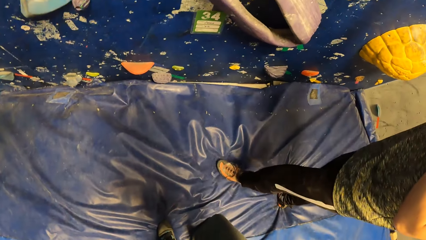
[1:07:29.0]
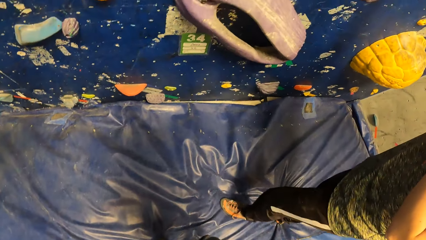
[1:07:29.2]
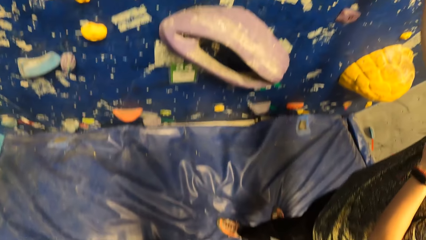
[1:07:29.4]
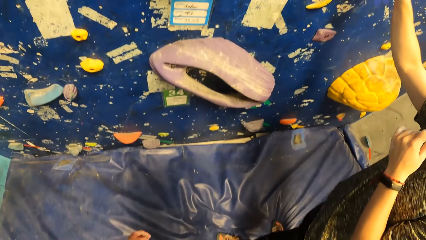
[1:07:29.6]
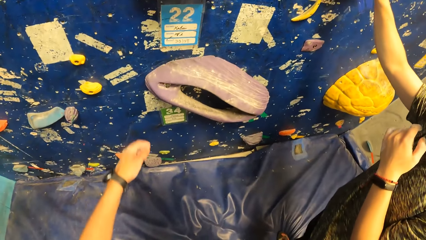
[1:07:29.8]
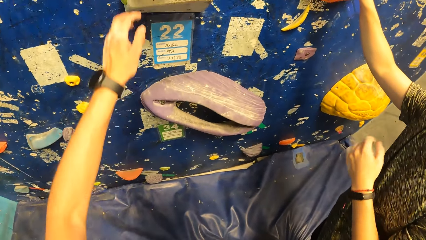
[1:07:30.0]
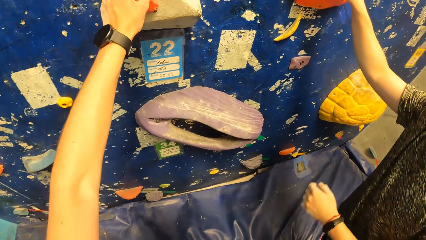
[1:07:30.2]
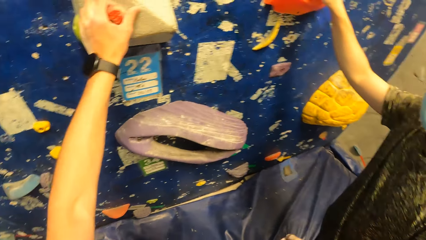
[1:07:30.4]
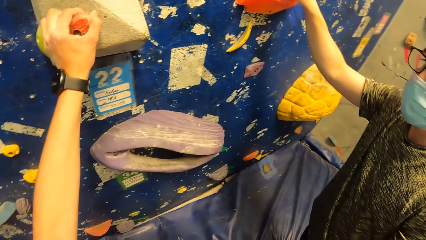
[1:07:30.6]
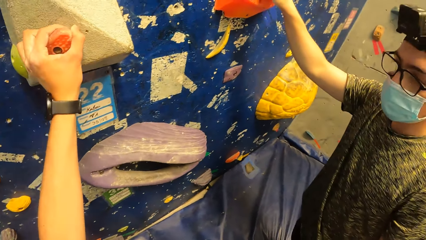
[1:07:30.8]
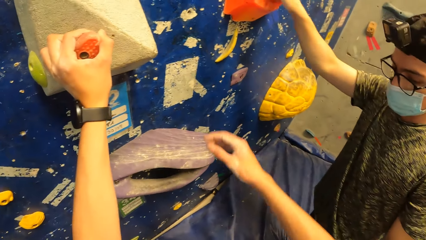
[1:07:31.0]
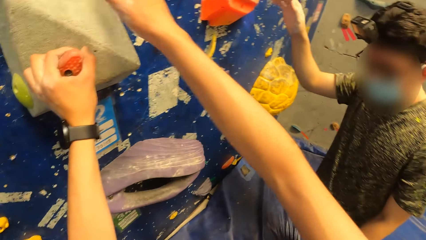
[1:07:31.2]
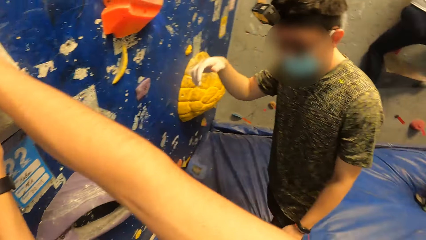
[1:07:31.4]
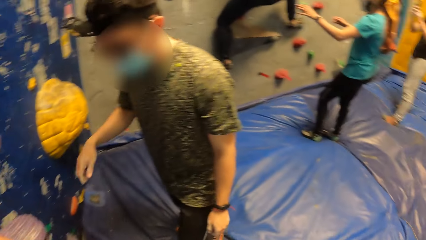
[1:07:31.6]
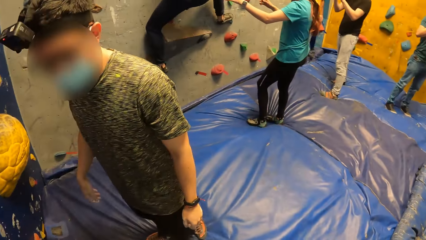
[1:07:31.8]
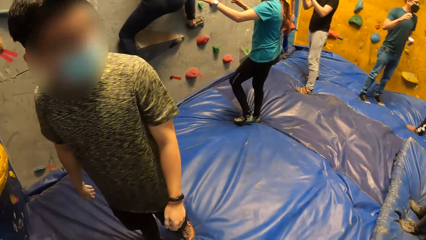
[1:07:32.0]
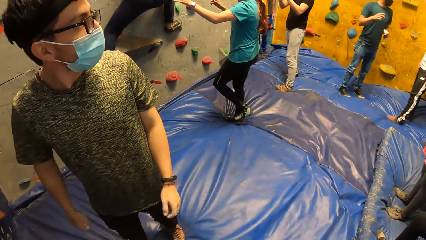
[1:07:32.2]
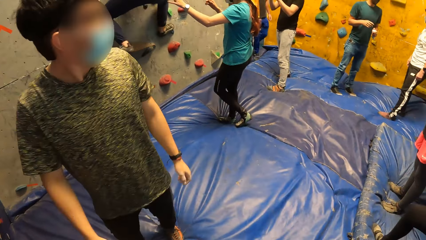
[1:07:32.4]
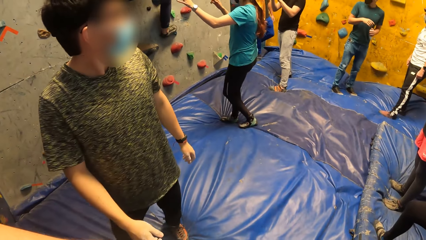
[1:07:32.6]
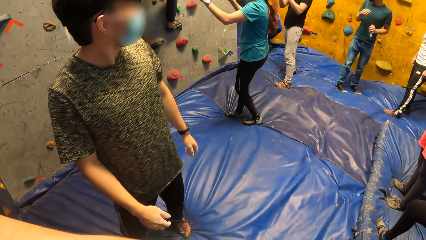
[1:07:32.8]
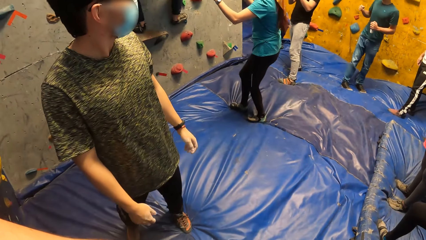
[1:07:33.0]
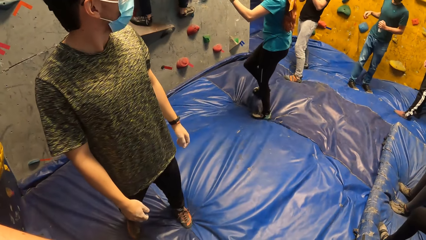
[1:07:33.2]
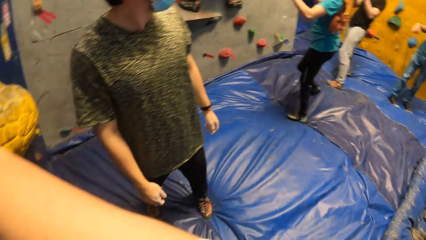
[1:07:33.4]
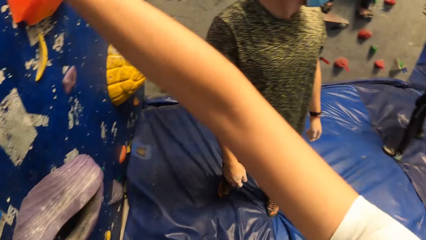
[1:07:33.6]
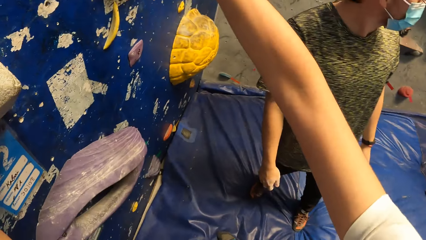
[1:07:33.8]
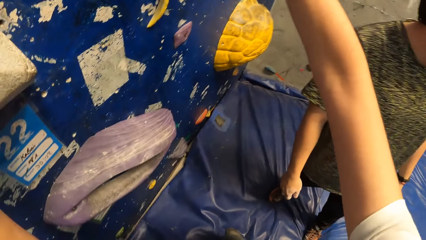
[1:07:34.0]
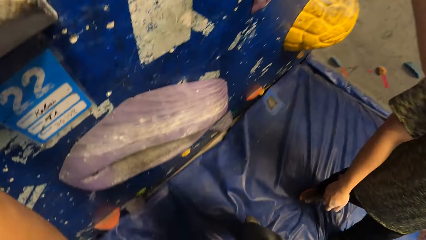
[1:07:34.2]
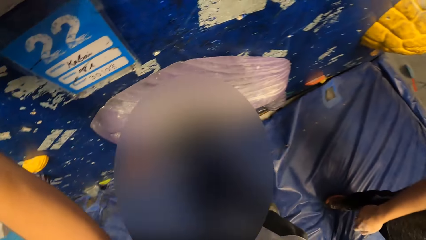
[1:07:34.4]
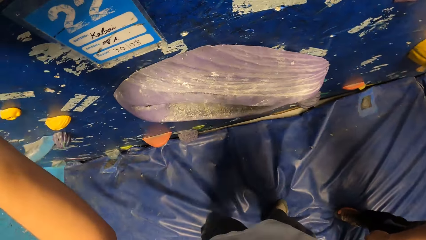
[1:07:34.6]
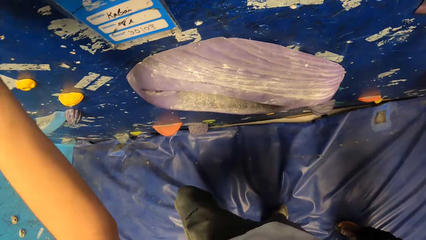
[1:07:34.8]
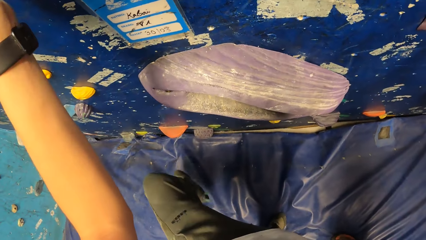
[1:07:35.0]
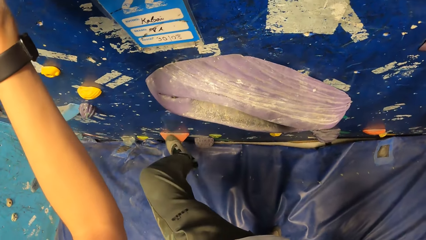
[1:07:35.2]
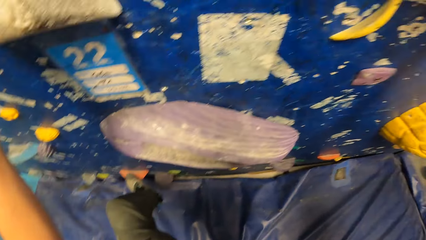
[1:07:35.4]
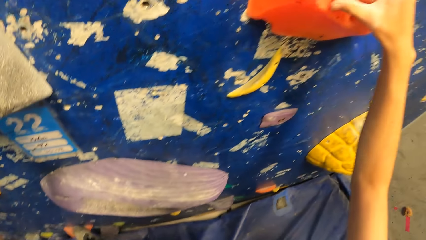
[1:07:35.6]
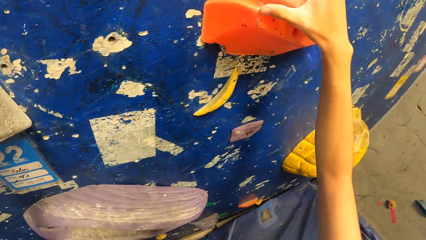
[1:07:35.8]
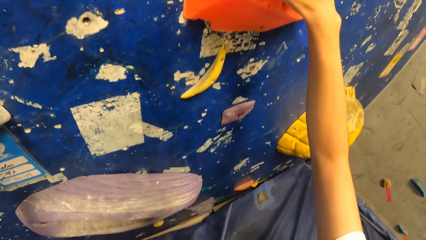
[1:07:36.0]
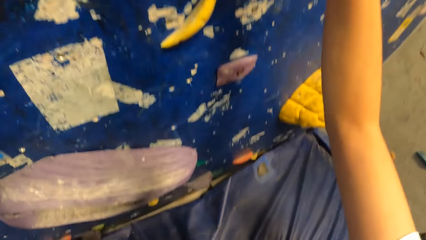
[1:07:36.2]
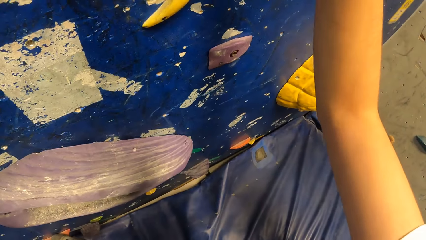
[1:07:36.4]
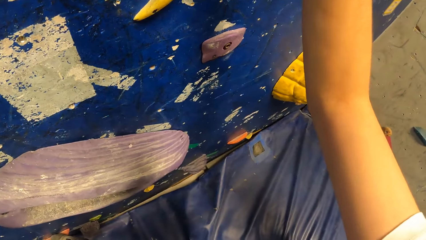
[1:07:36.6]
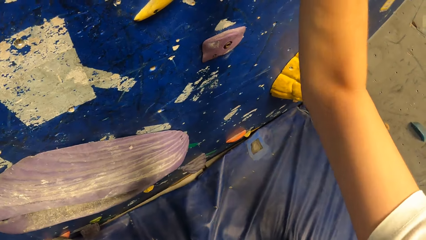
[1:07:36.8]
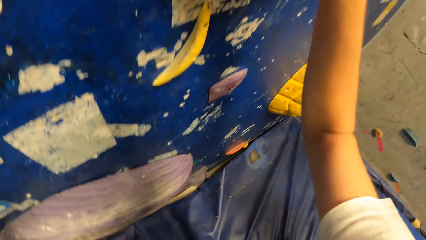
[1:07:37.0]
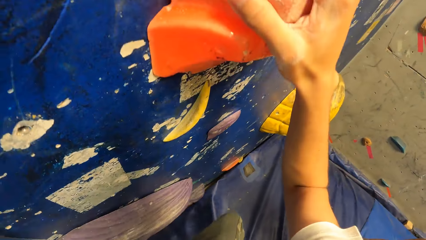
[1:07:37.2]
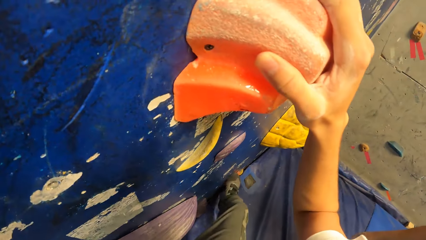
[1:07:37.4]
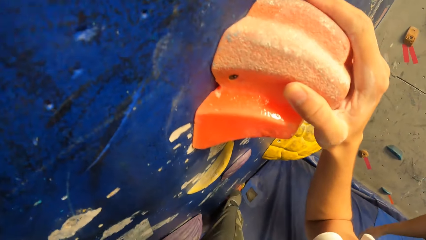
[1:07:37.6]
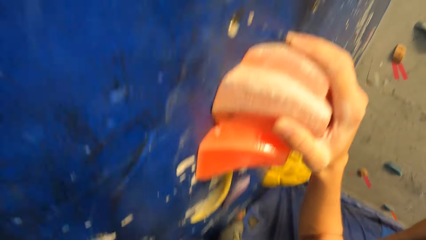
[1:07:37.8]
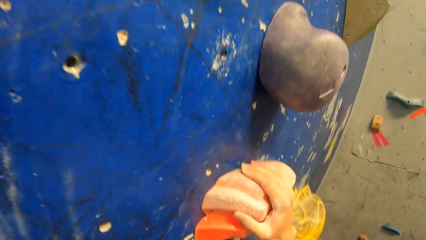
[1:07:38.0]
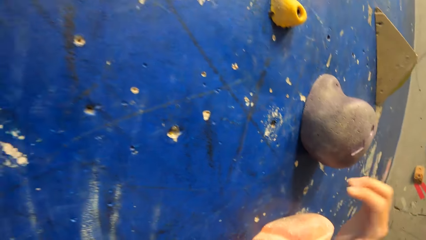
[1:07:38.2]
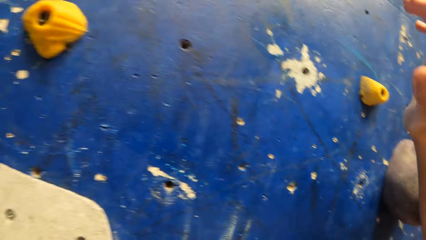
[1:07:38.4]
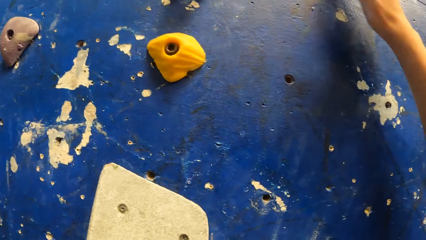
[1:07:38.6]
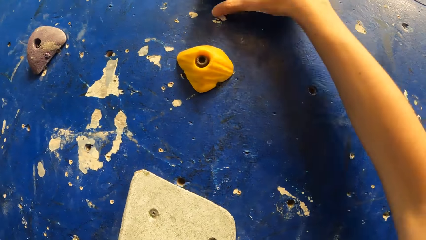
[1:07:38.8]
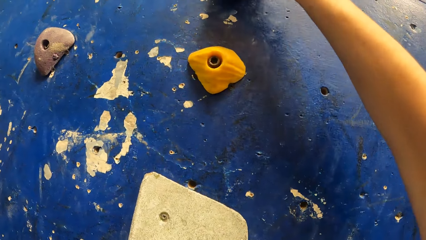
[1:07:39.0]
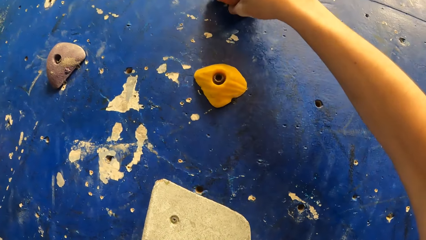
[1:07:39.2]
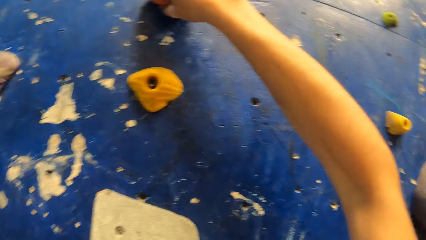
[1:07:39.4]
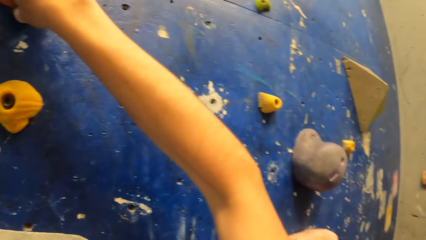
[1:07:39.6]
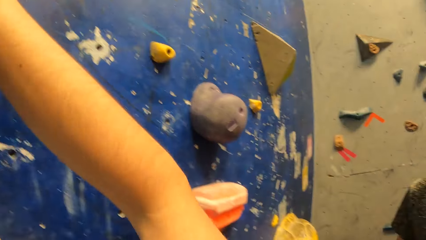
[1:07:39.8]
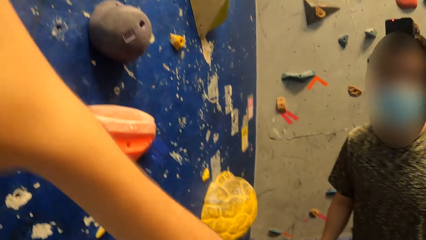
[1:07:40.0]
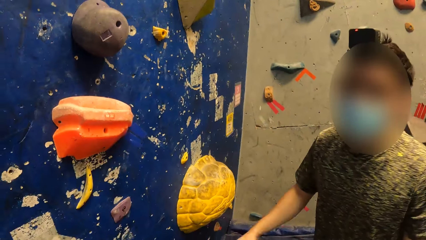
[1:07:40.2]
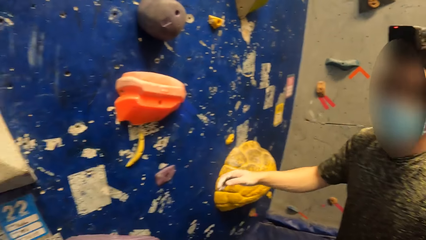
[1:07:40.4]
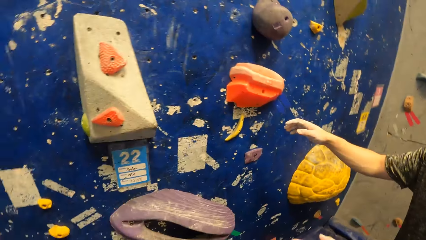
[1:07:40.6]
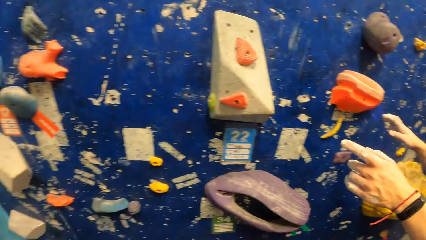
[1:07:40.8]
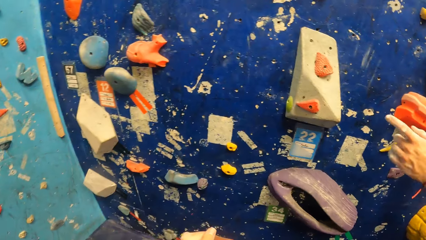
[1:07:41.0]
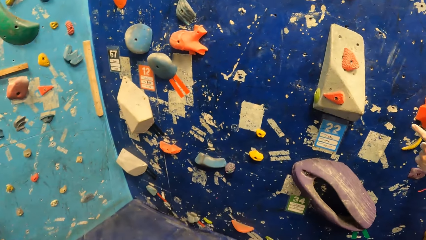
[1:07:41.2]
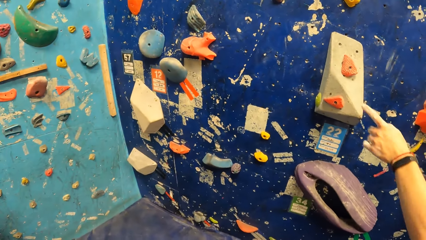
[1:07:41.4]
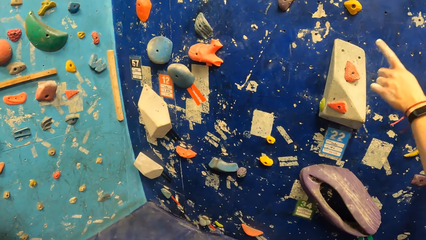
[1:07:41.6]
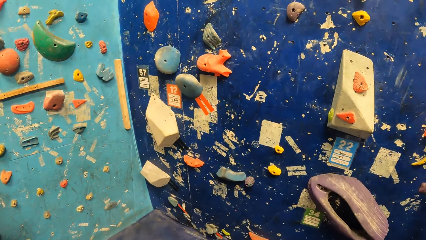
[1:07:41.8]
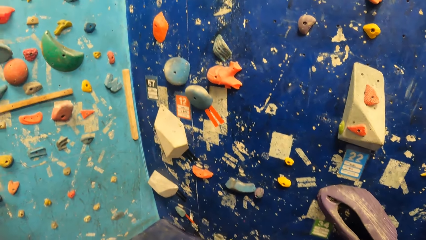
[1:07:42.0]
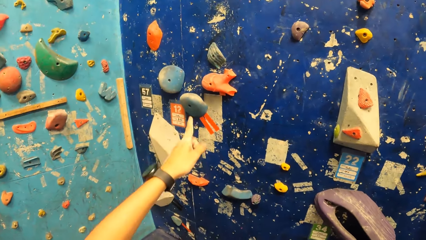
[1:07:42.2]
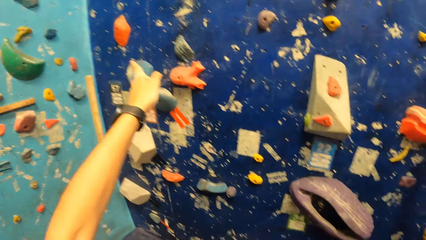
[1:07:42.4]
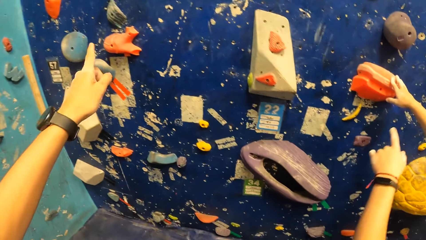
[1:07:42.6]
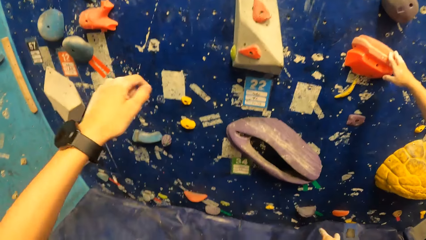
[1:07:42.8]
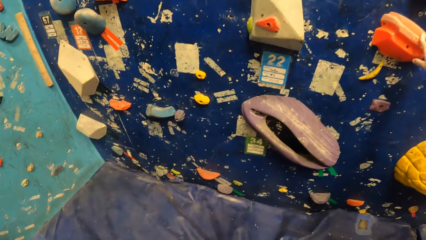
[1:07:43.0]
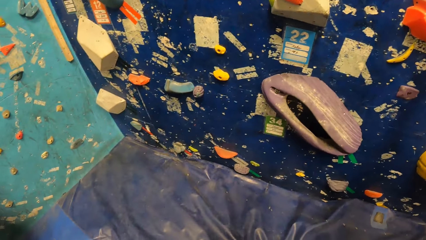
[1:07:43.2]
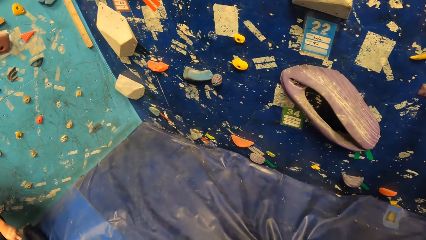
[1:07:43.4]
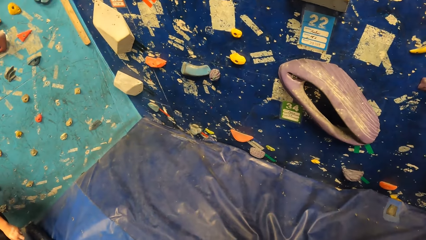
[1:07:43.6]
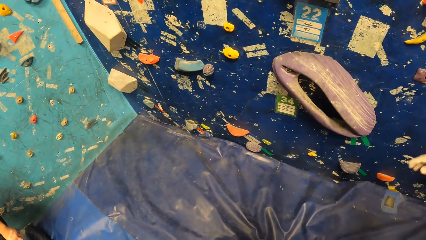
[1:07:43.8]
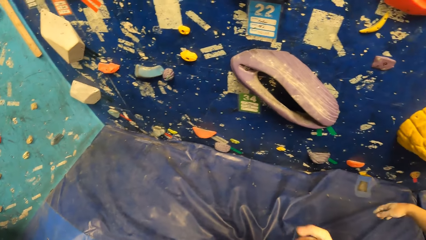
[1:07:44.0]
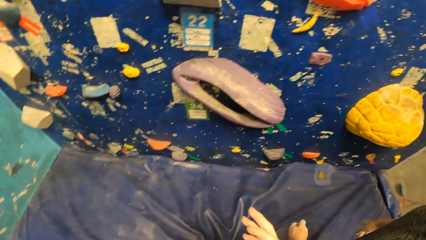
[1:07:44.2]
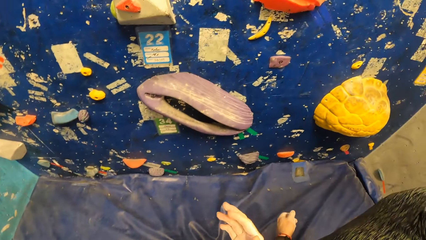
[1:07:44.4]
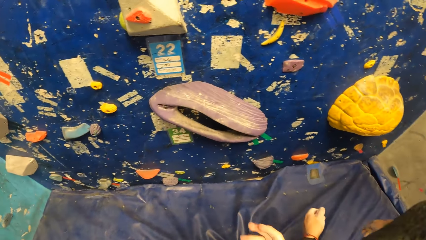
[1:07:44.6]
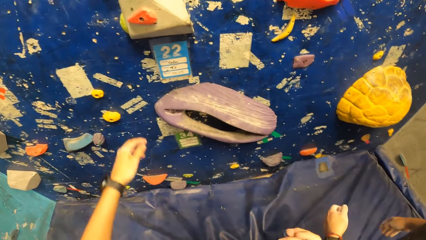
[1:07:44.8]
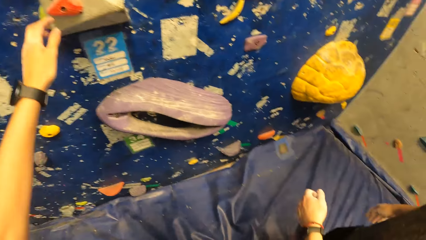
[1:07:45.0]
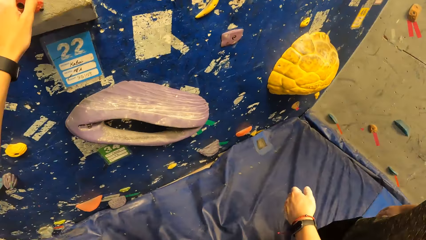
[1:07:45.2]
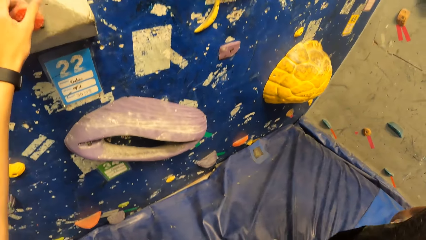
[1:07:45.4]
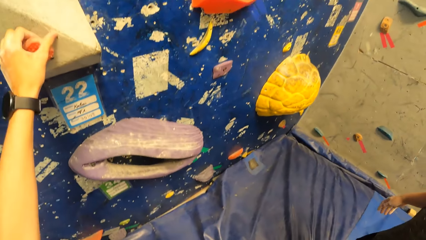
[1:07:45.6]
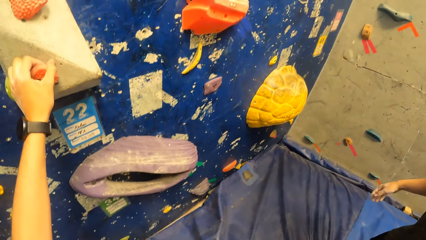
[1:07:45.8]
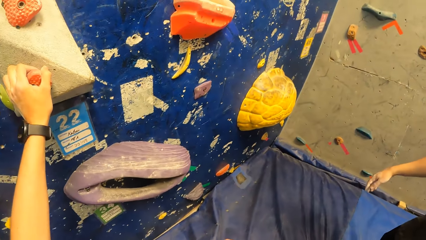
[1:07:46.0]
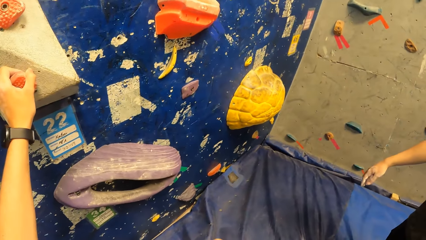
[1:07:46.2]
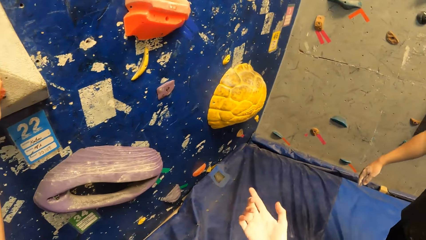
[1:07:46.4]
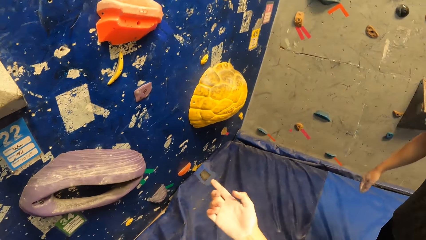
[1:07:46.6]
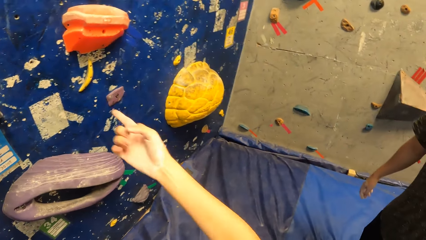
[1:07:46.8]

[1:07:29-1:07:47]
The camera wearer places his left hand on a crimp on the bouldering wall. He places his right hand on a crimp on the bouldering wall. The camera wearer and a climber look around in the training room. The camera wearer places his left leg on a crimp on the bouldering wall. He climbs the bouldering wall. He jumps down from the bouldering wall. The climber gestures with his hands. The climber points towards the wall. The camera wearer gestures with his left hand. He points towards the wall. He places his left hand on the rock on the rock wall.
